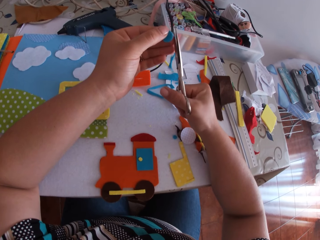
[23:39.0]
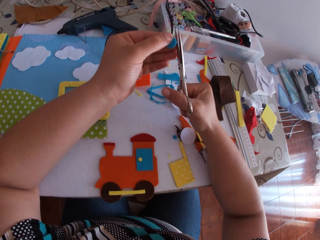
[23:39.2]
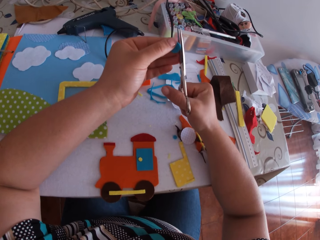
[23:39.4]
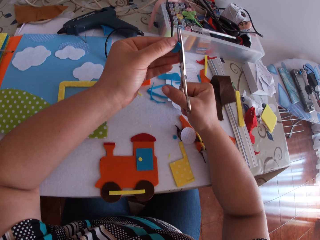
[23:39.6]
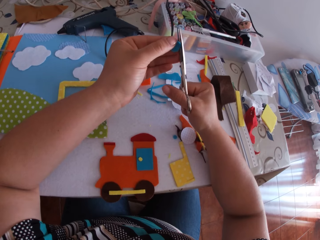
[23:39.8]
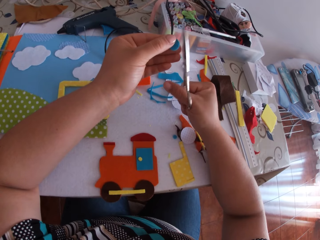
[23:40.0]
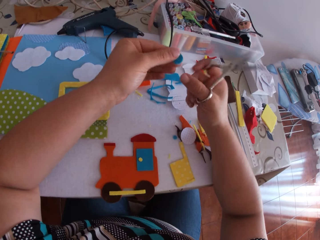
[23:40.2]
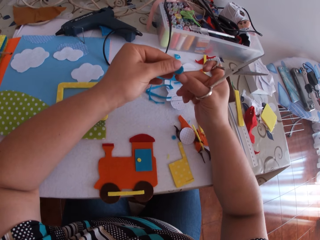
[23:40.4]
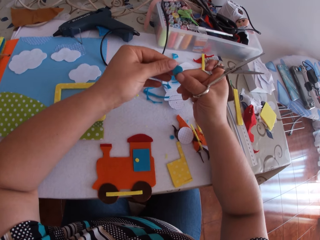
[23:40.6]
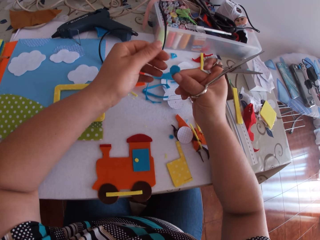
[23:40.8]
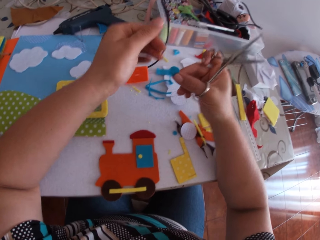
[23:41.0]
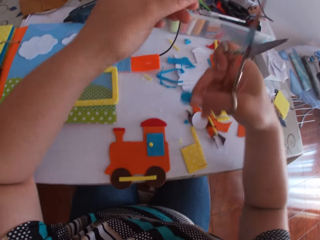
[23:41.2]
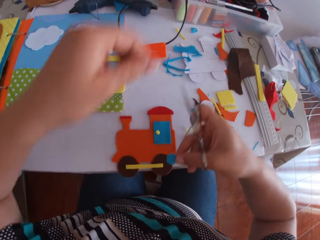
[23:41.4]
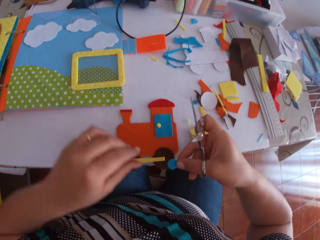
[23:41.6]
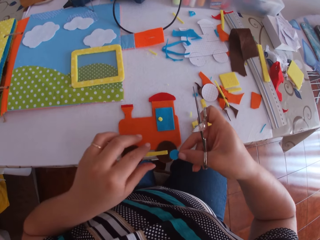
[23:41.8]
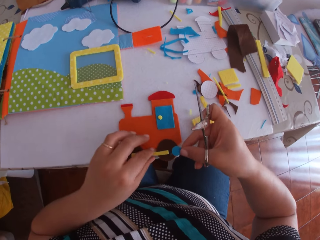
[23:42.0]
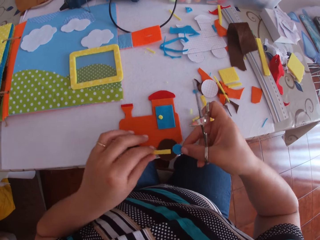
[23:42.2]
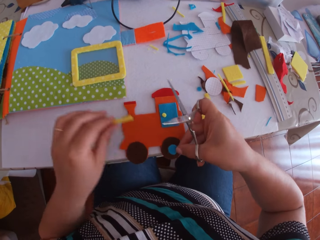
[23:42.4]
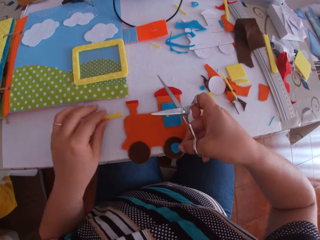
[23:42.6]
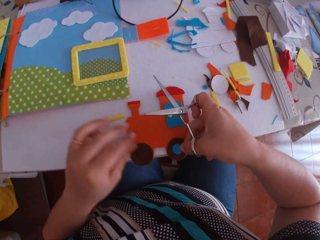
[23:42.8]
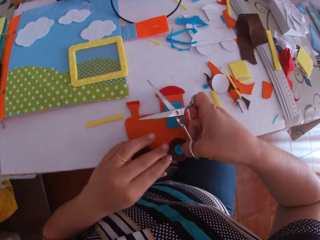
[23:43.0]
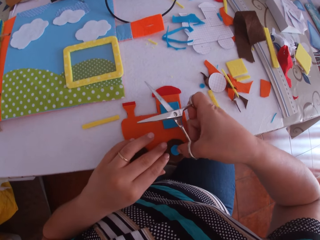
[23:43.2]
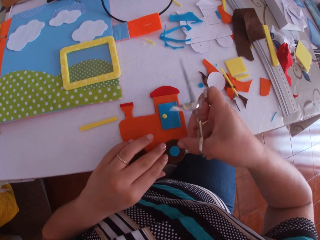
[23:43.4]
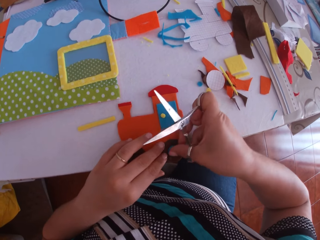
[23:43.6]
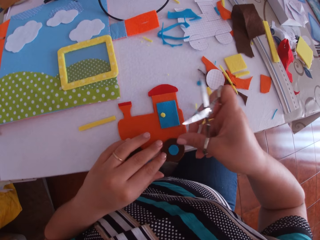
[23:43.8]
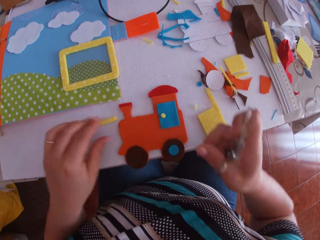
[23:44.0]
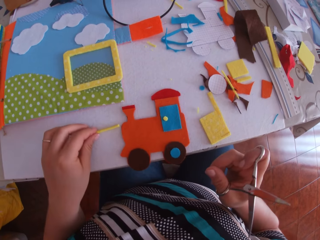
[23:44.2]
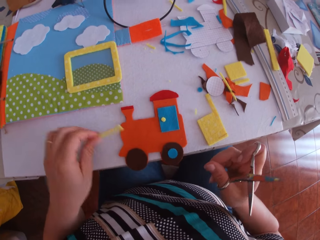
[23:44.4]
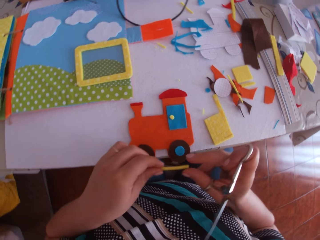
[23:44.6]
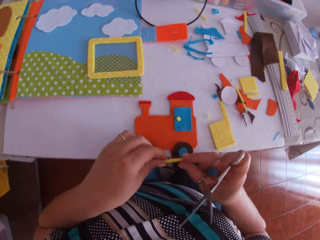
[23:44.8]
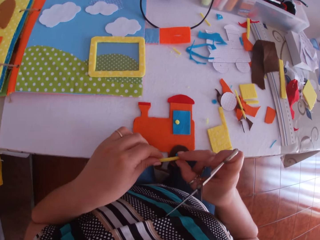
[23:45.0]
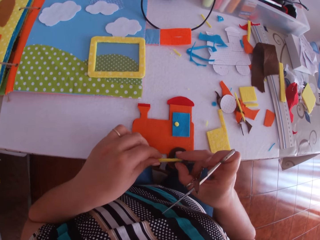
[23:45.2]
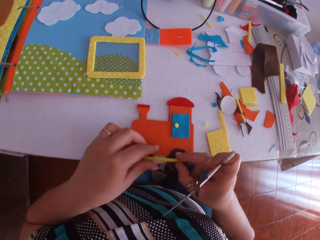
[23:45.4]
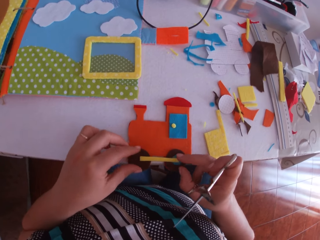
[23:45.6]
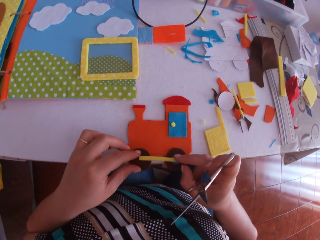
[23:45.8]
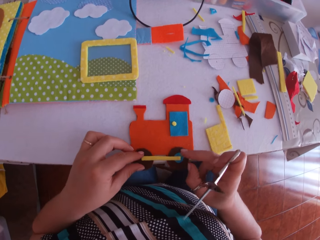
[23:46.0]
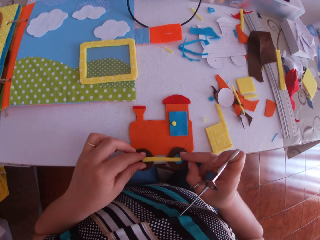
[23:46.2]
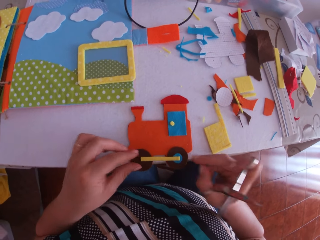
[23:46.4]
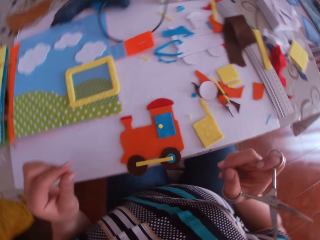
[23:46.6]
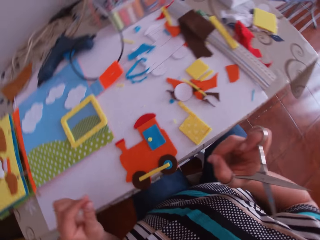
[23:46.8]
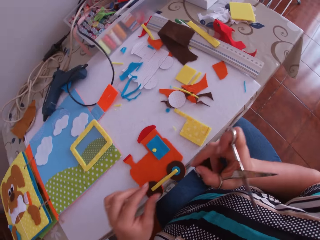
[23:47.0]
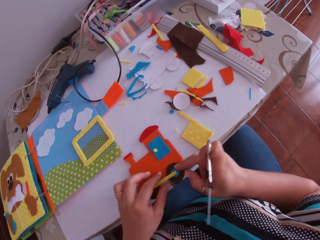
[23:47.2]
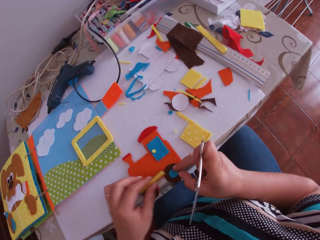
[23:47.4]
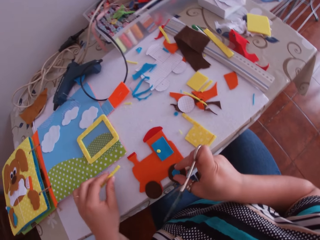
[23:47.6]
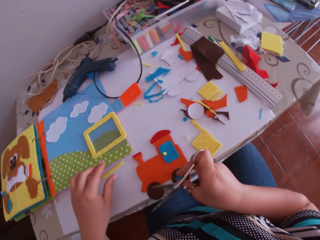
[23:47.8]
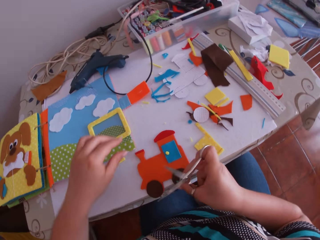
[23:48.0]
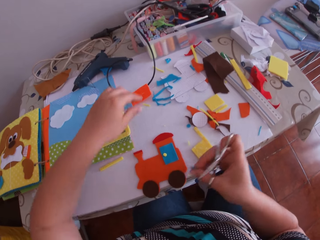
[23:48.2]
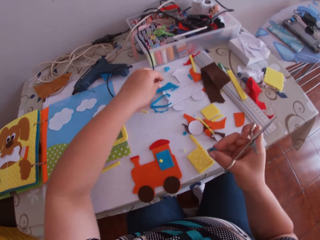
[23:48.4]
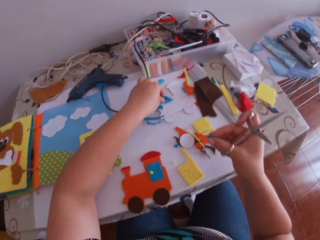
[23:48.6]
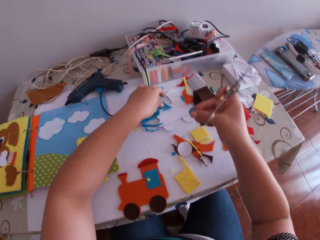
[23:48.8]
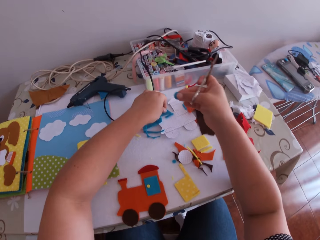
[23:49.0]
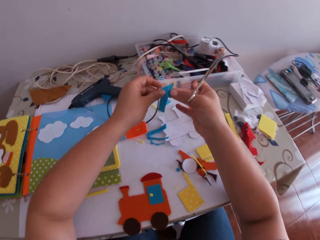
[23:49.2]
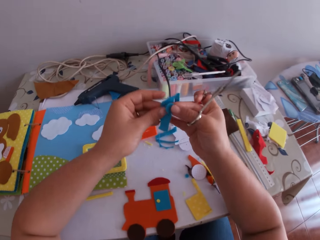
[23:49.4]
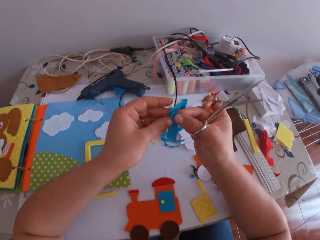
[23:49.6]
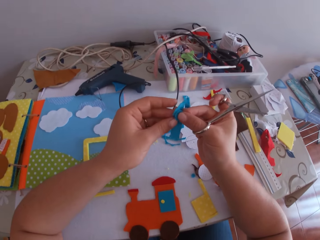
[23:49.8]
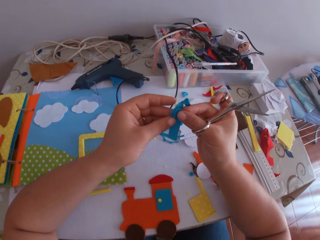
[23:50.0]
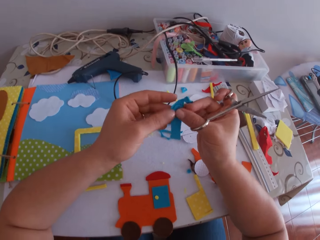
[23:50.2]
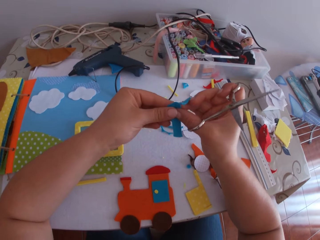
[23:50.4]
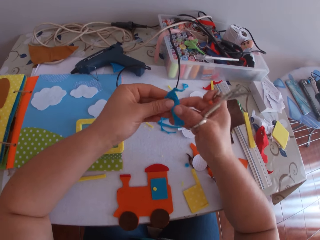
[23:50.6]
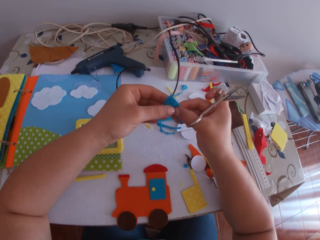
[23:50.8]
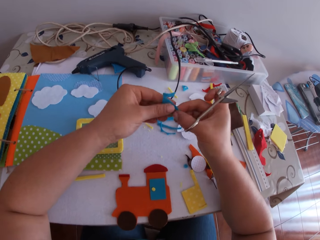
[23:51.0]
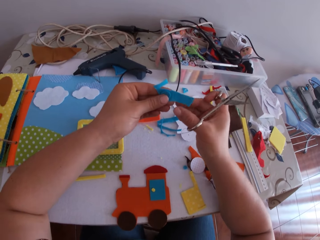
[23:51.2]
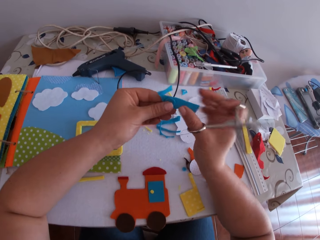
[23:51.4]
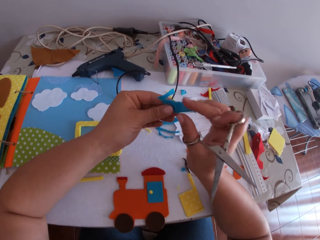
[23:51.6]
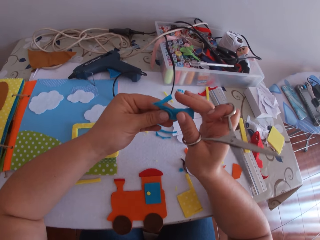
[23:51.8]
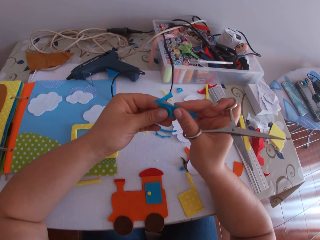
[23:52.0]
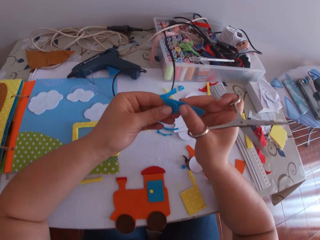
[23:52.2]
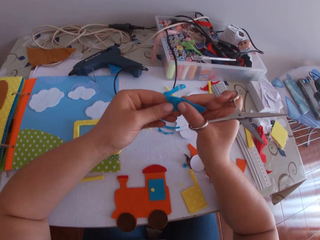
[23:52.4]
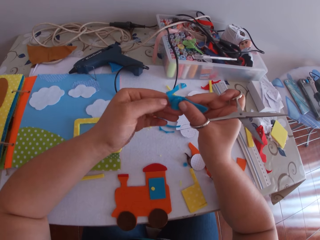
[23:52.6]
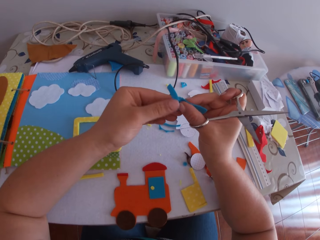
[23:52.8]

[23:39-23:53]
The camera wearer swings her hand. She holds the felt material. She swings her hand. She picks the yellow cardboard strip or felt material on the paper train with her left hand. She drops the felt material. She places the circular shape blue cardboard on the paper train with her right hand. She swings her hand. She picks a felt material. She swings her hand. She picks the yellow cardboard strip from the table with her left hand. She swings her hand. She places the yellow cardboard strip on the paper train with both hands. She holds the felt material. She swings her hand. She drops the felt material. She swings her hand. She adjusts the yellow cardboard strip with both hands. She touches the felt material. She swings her hand. She holds the felt train craft. She picks the circular shape blue cardboard on the paper train with her right hand. She picks the yellow cardboard strip on the paper train with her left hand. She drops the felt material. She swings her hand. She picks the felt material. She picks the blue cardboard on the table with her left hand. She puts the blue cardboard and the circular shape blue cardboard together with both hands. She holds a felt material. She touches the felt material.

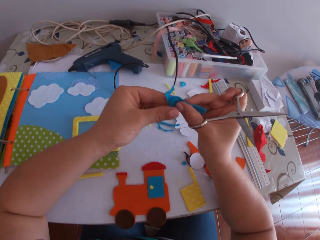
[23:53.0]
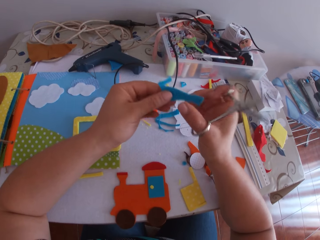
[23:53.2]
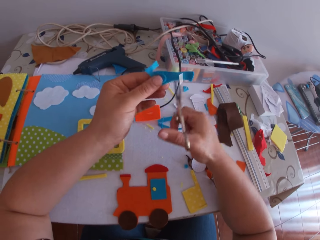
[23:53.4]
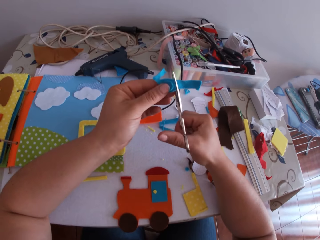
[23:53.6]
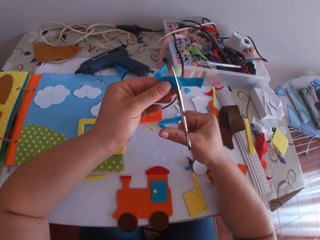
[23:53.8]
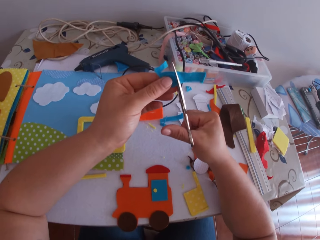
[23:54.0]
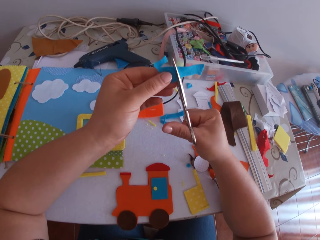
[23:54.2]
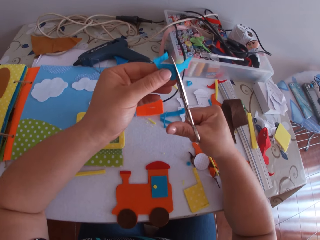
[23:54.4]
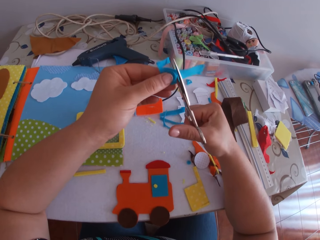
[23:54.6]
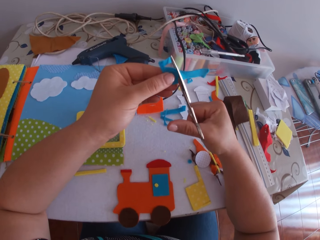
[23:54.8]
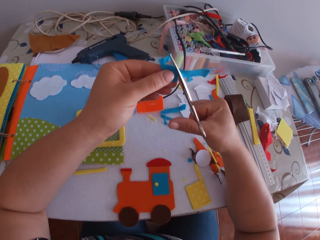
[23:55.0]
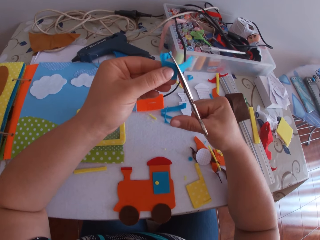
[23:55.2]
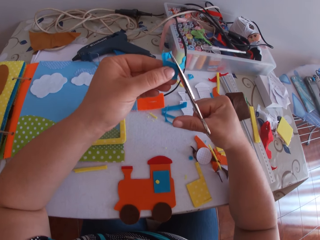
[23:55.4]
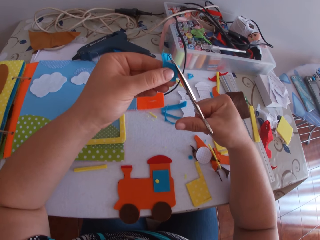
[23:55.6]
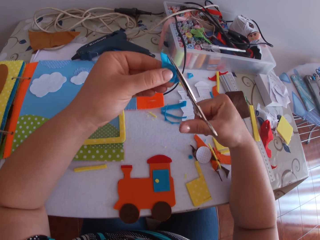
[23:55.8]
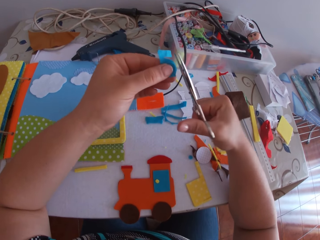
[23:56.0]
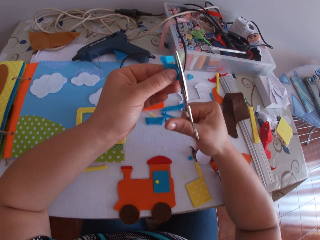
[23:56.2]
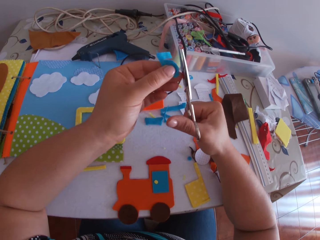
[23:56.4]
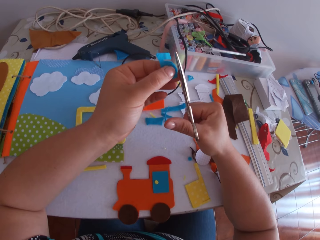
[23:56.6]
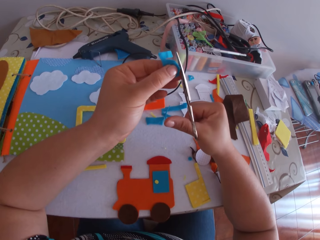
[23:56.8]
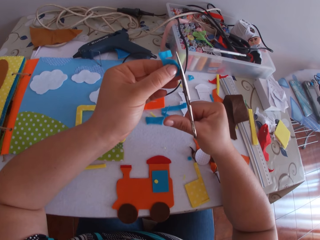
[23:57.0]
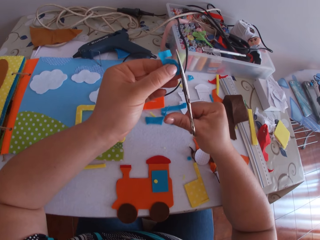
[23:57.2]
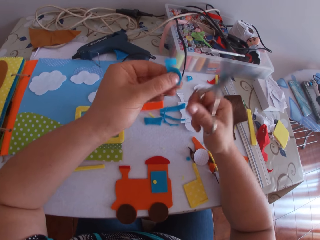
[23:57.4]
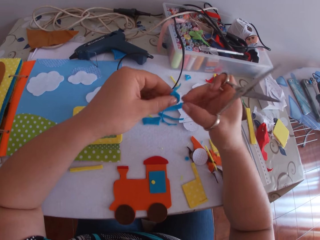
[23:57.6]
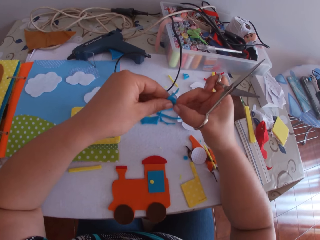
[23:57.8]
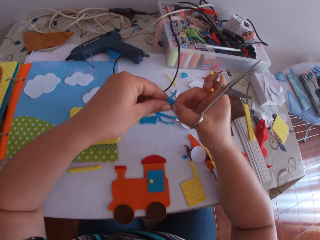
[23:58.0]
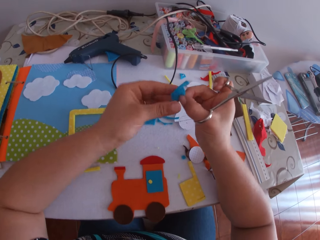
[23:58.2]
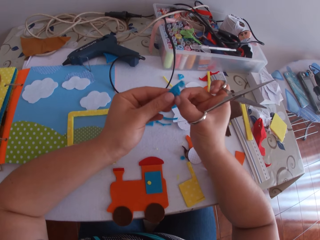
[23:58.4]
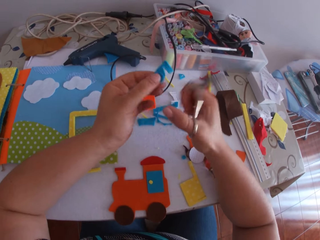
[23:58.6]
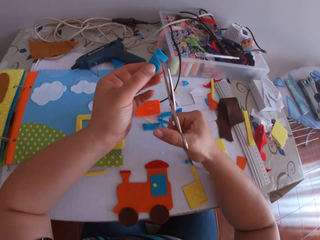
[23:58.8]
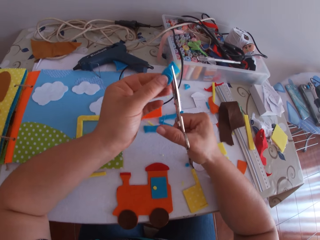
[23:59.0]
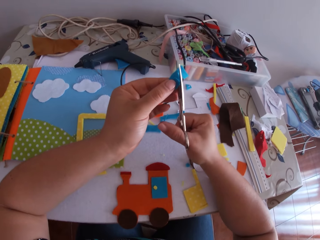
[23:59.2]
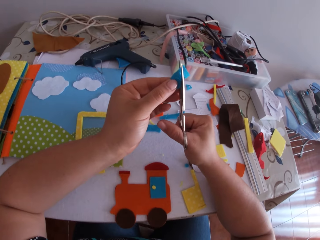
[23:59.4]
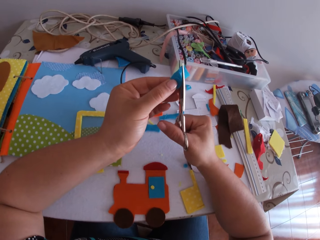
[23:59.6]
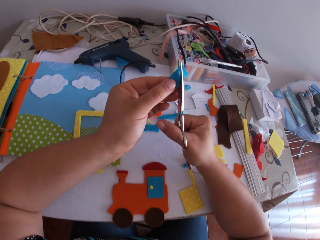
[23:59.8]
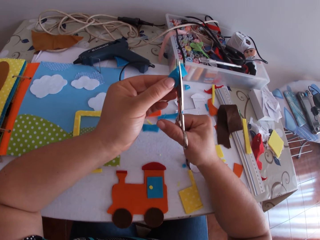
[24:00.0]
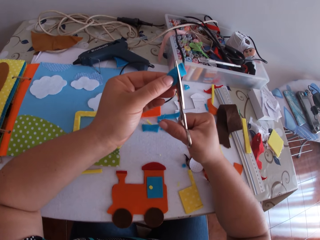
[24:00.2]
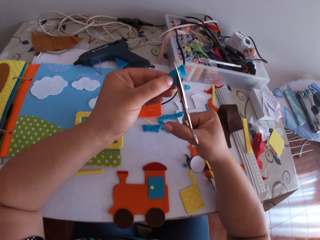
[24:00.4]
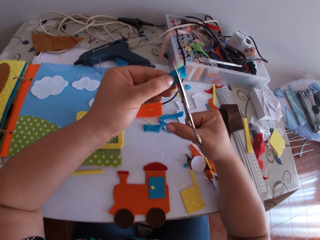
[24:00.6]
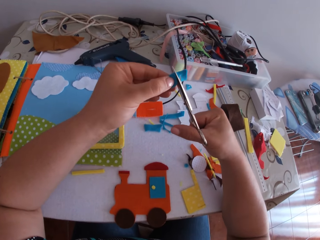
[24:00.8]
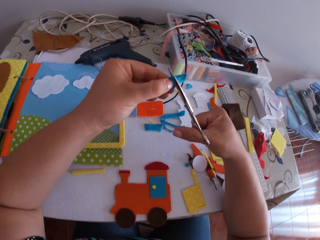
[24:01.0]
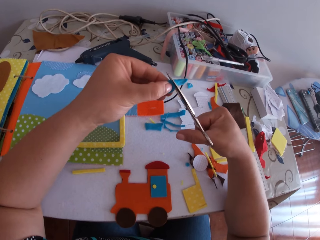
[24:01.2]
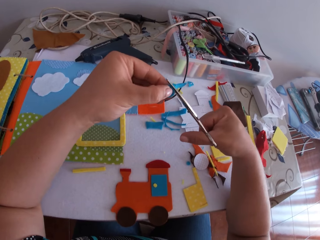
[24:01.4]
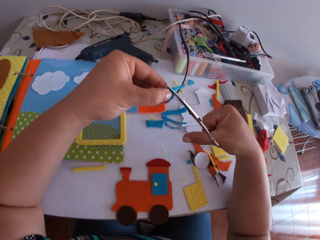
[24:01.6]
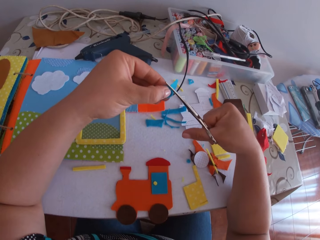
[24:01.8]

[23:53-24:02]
The camera wearer swings her hand. She trims the blue cardboard or felt material to a circular shape with the scissors in her right hand. She swings her hand. She holds a felt material. She swings her hand. She trims the felt material using a pair of scissors.
